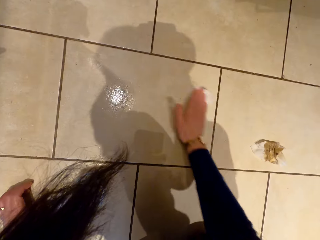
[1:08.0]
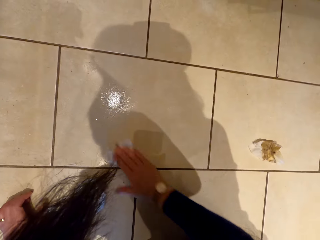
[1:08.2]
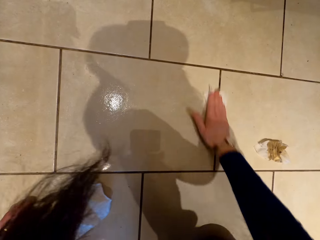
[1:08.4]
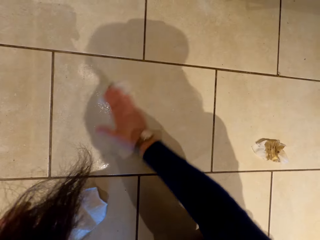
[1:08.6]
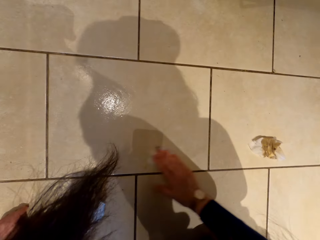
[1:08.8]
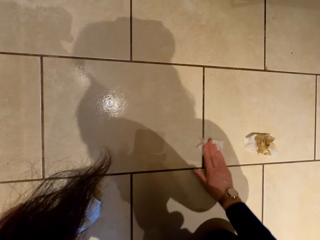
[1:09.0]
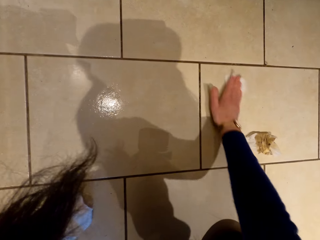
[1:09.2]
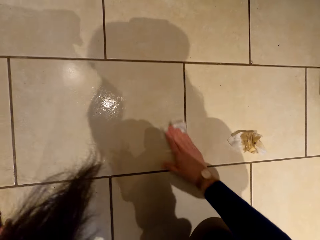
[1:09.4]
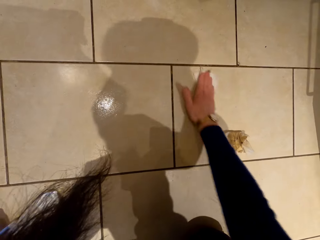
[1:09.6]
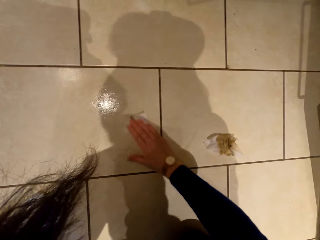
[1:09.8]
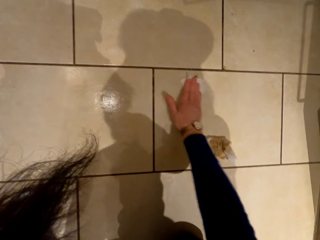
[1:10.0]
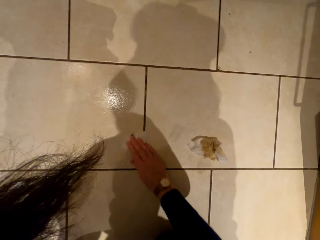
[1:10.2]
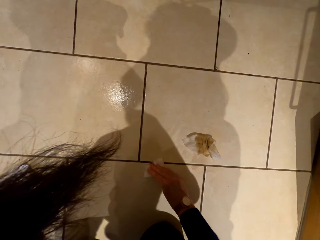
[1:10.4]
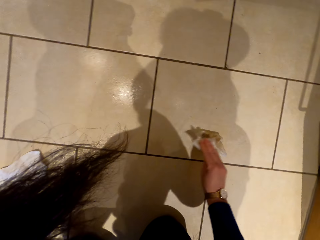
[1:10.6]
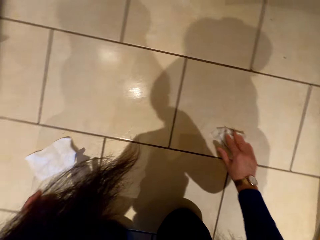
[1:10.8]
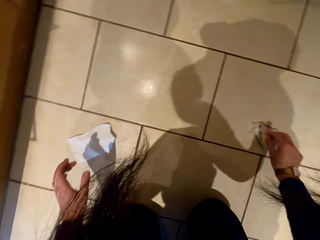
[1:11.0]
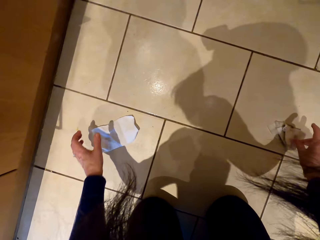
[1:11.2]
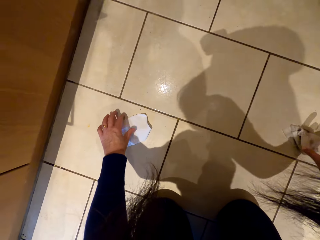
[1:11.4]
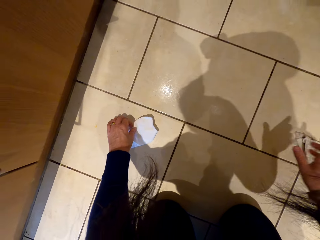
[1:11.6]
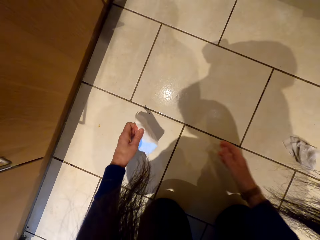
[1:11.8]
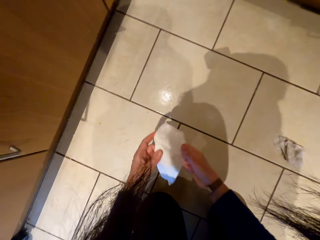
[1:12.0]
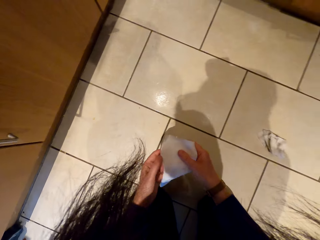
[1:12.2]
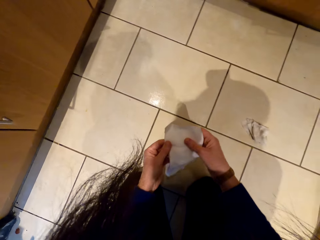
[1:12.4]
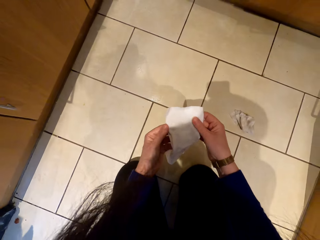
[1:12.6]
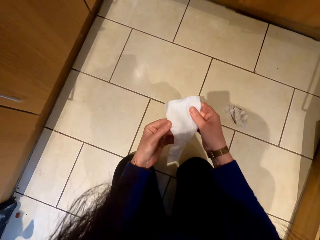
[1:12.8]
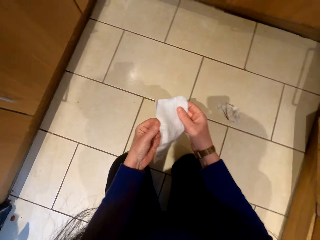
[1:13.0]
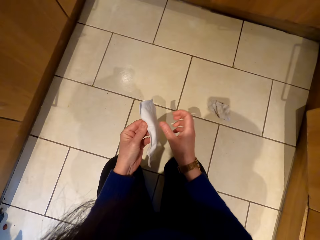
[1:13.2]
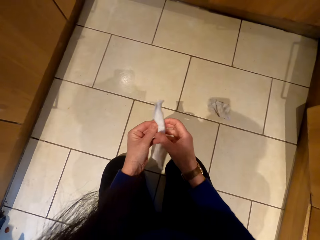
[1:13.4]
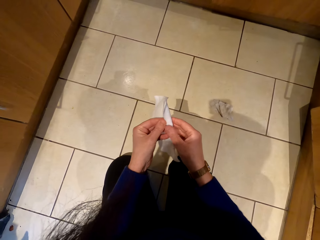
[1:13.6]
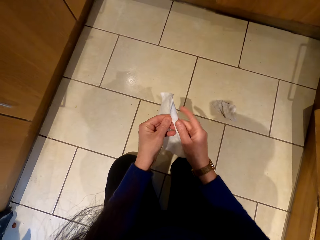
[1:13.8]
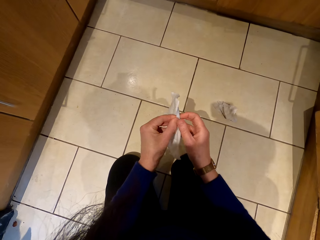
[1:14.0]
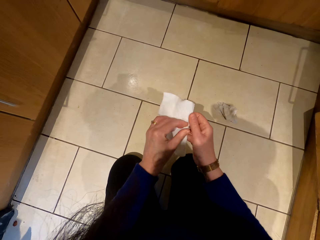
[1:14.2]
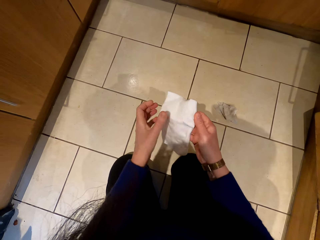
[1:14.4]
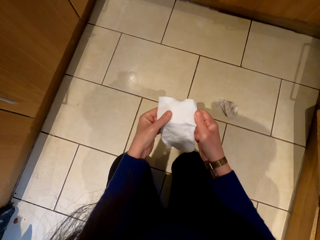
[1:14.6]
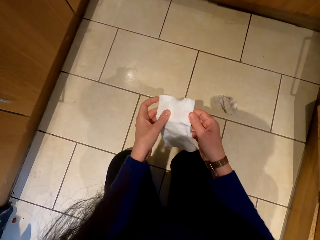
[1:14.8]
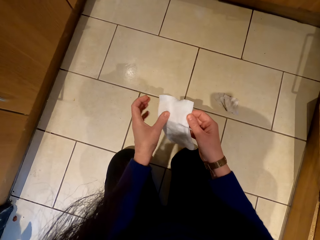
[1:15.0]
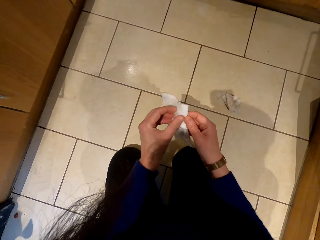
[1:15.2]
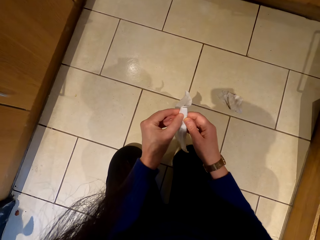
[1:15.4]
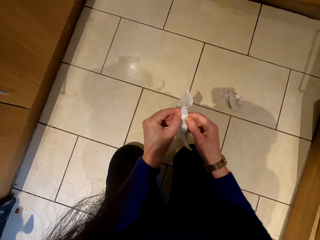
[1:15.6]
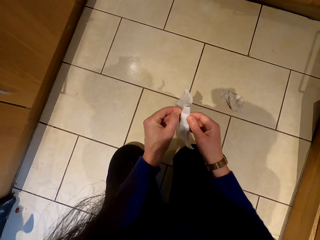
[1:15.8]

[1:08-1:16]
The camera wearer places the wet wipe aside on the floor. They lift the wet wipe. They hold the wet wipe with both hands. They unfold the wet wipe.

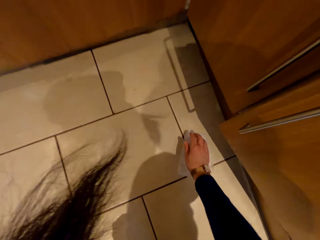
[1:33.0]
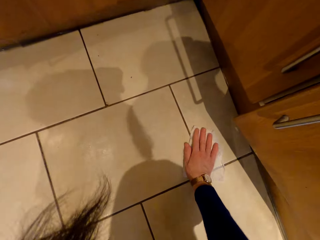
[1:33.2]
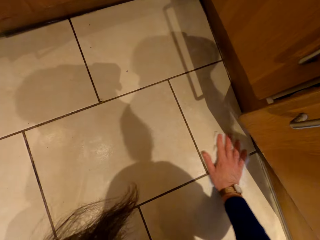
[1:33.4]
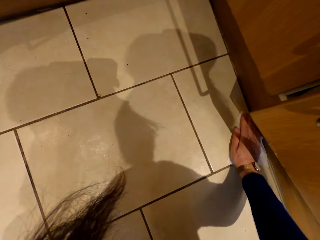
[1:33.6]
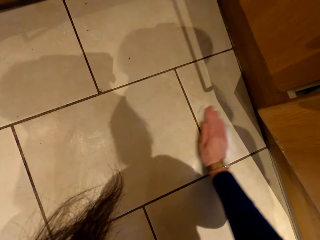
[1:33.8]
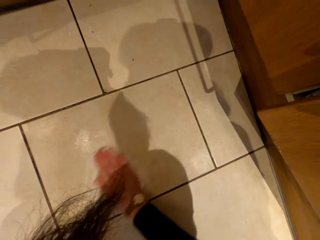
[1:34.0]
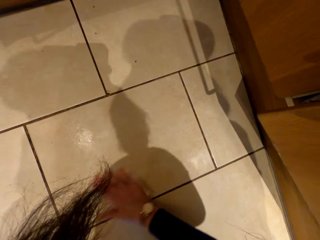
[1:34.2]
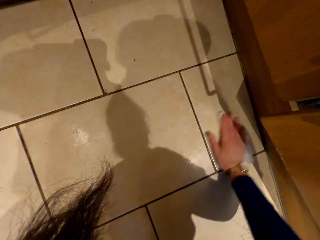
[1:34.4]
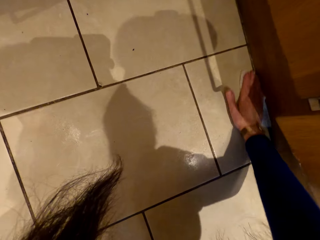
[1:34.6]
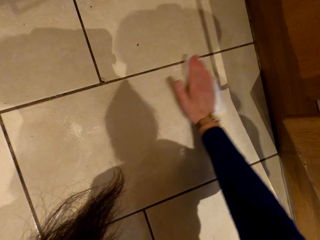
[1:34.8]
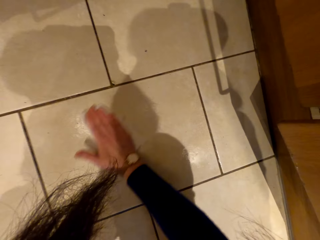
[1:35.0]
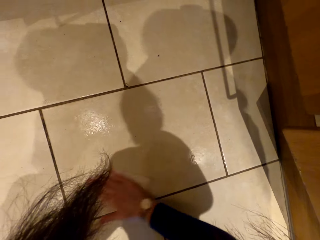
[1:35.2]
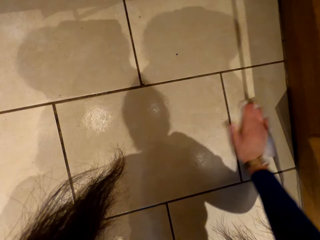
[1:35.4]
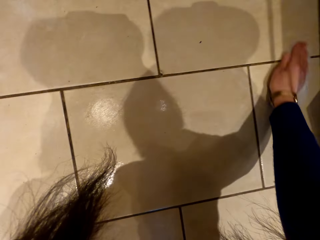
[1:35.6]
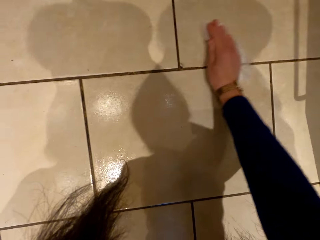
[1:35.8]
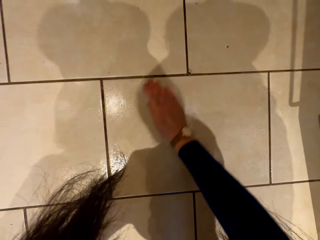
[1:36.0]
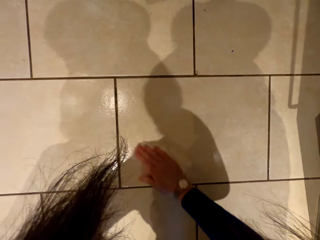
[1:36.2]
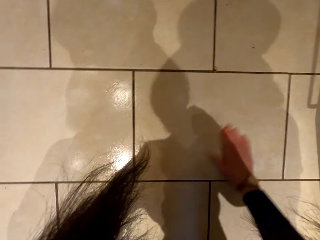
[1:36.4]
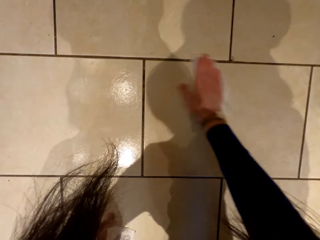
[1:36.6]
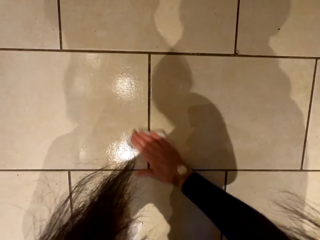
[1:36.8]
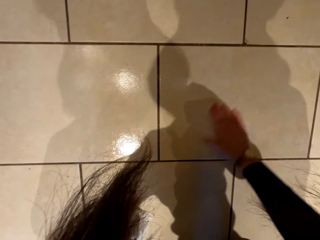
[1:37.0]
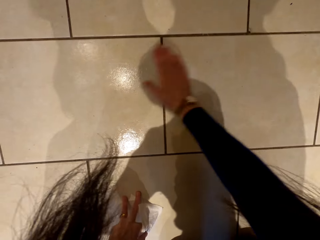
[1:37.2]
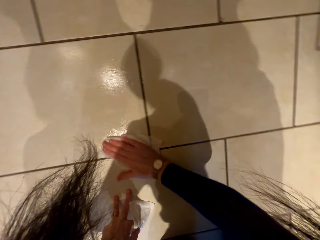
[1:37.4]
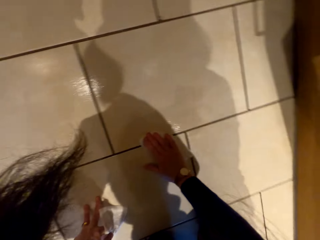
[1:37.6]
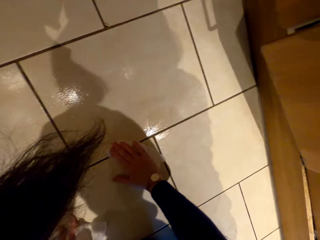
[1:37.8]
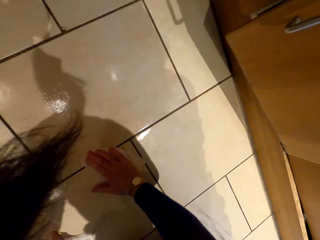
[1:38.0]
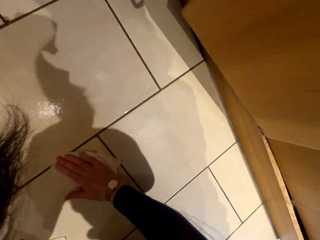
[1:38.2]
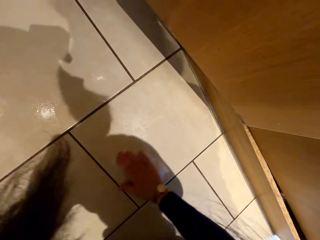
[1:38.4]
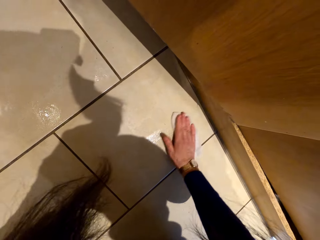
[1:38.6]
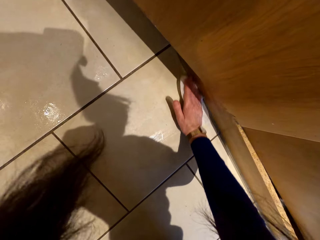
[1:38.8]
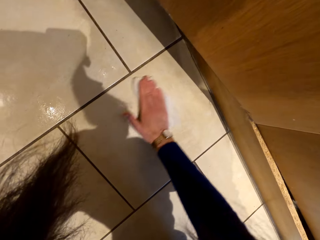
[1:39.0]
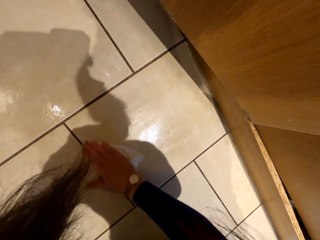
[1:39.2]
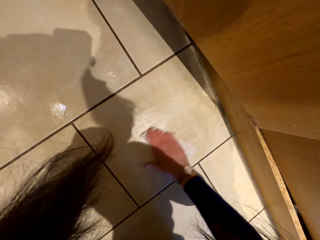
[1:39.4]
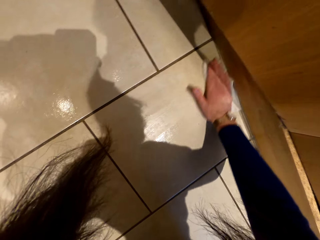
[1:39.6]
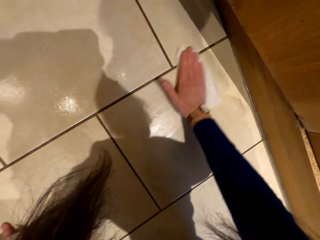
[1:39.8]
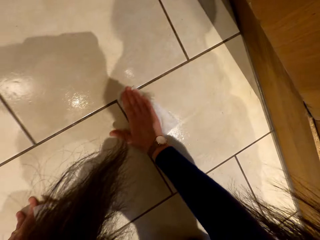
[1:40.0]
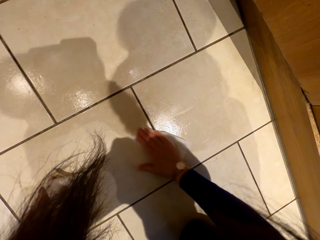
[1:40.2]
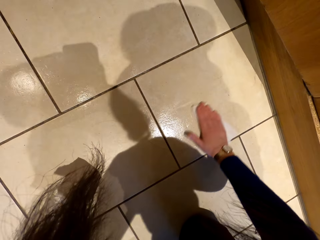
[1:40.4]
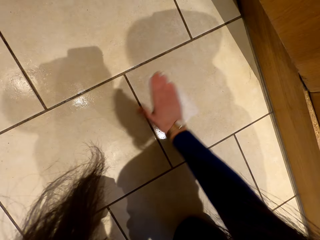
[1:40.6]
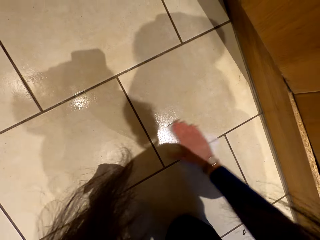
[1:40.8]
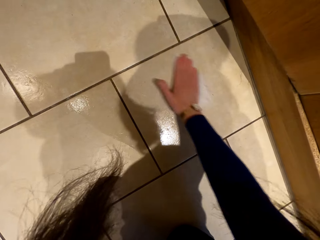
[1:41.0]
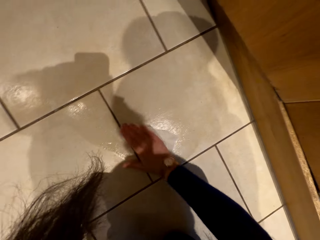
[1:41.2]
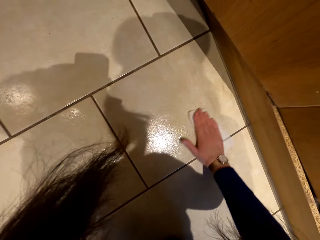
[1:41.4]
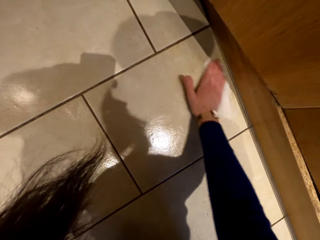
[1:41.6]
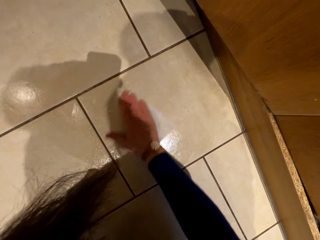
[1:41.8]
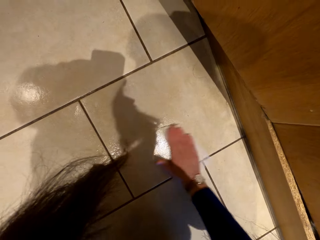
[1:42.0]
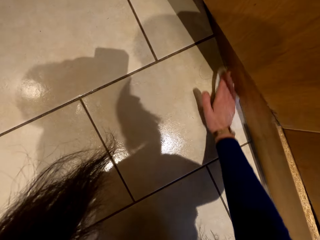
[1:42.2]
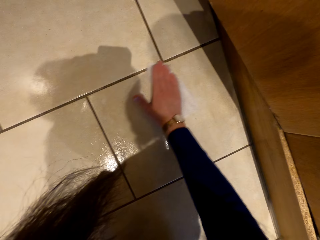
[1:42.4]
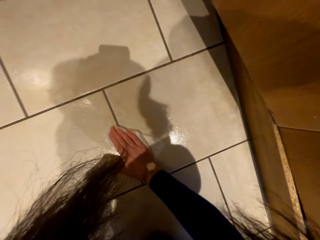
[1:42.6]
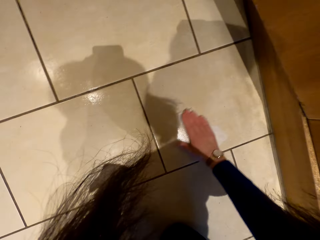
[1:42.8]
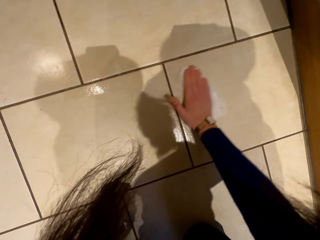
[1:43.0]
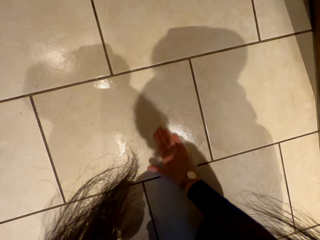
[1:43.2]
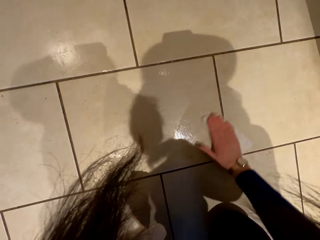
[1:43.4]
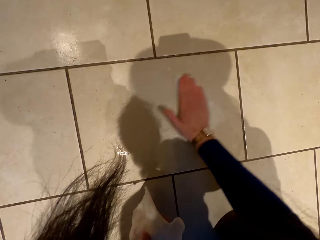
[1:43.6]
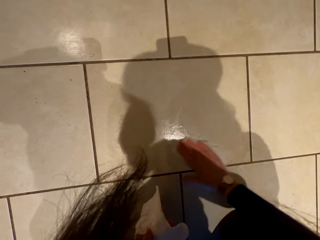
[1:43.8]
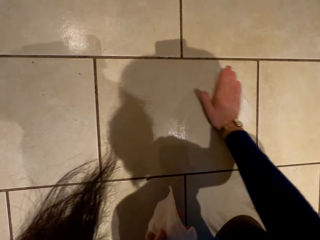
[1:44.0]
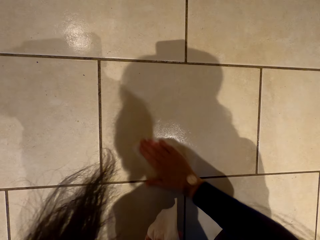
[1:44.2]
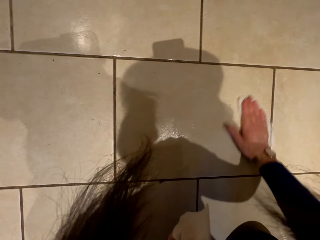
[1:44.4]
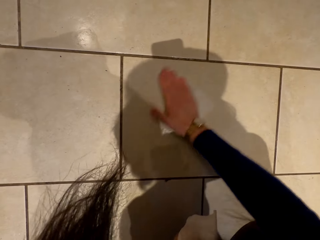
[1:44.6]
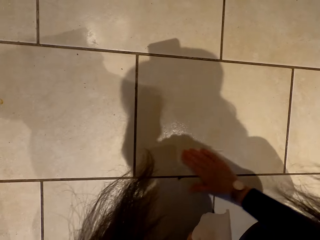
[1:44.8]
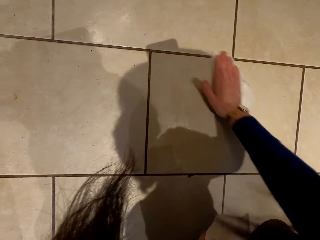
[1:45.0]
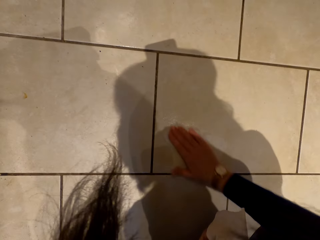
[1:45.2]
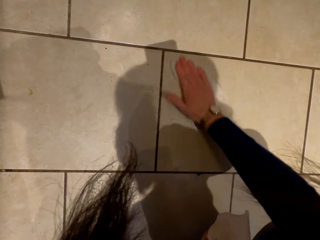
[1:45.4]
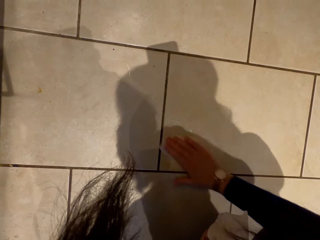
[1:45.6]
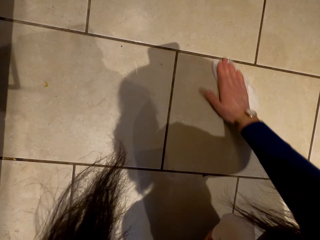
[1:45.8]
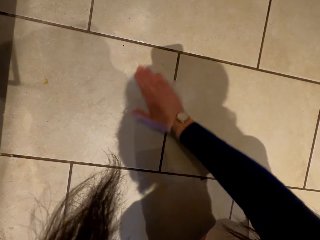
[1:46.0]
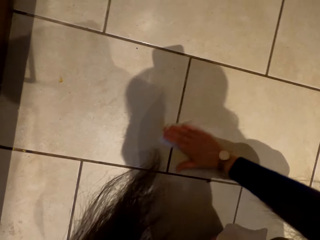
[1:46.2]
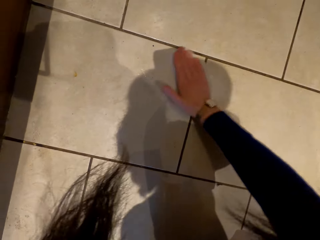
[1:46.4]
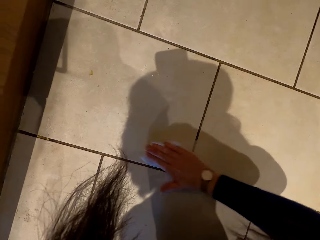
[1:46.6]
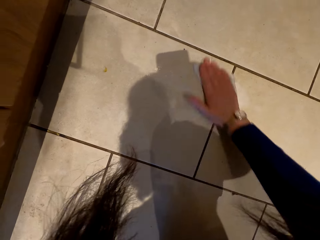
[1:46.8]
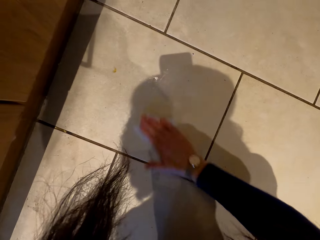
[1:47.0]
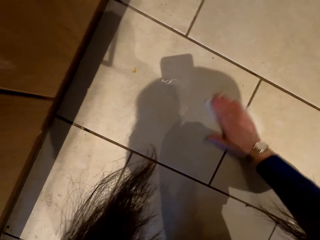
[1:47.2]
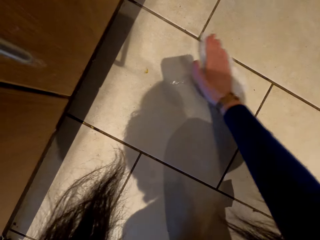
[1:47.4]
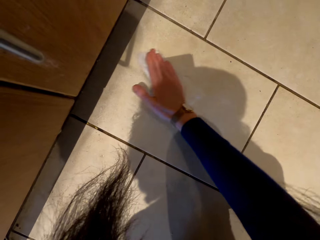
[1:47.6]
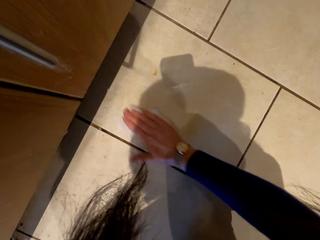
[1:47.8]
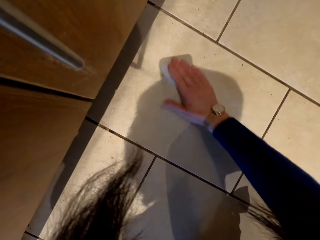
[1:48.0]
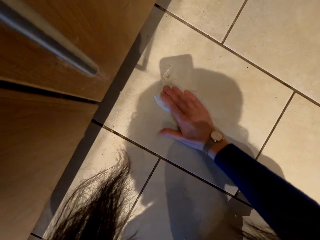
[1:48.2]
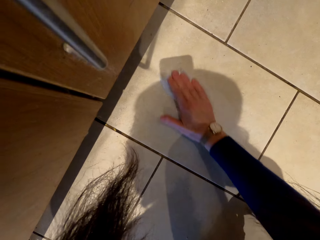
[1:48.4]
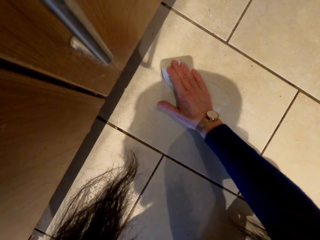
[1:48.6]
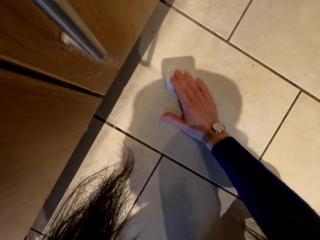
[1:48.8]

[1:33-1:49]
The camera wearer holds the wet wipe. They wipe the floor with the wet wipe.
